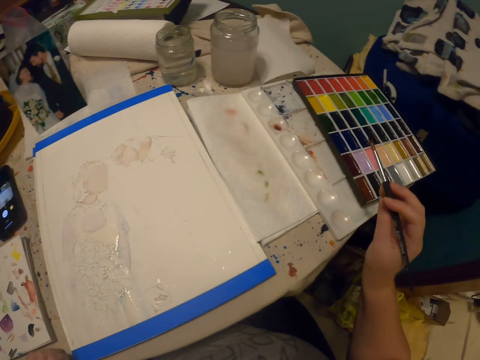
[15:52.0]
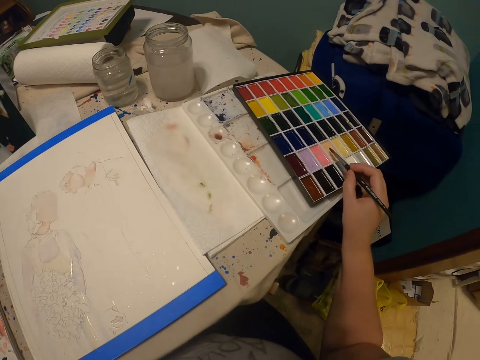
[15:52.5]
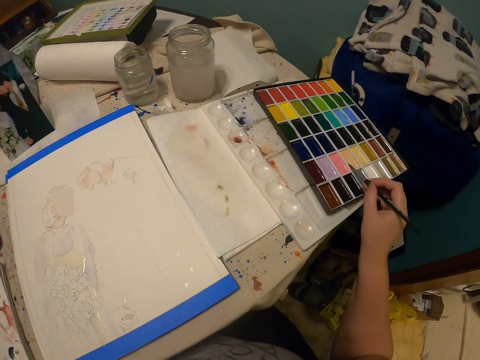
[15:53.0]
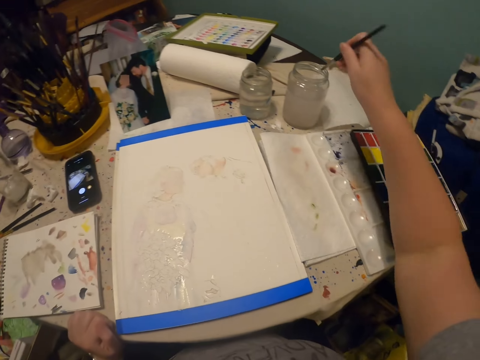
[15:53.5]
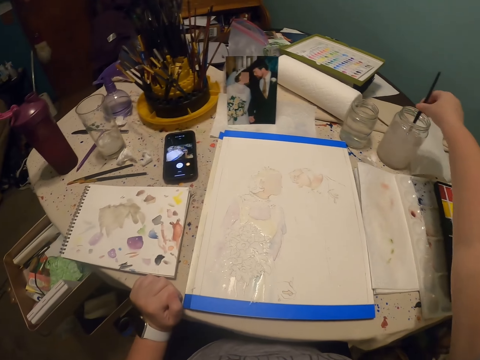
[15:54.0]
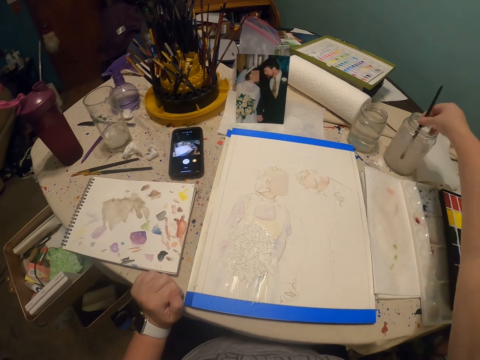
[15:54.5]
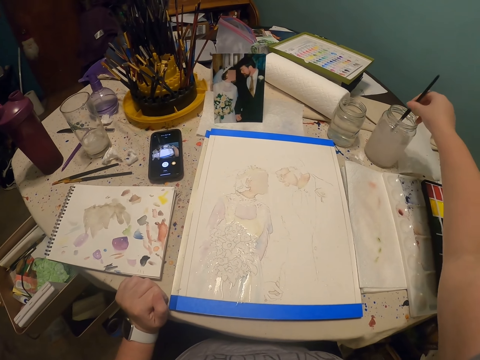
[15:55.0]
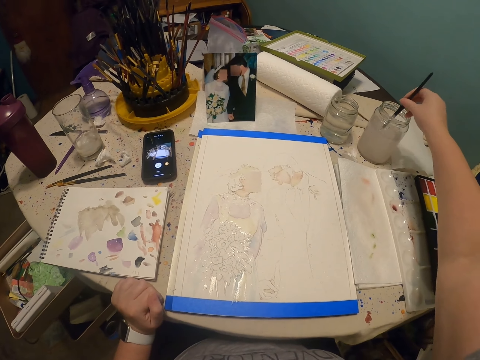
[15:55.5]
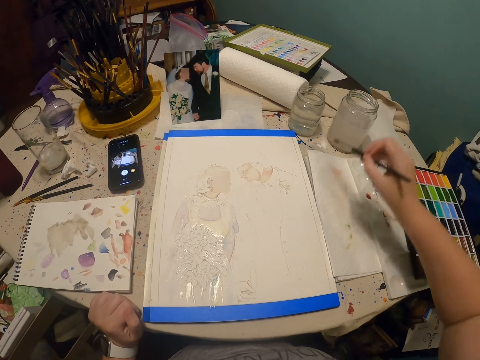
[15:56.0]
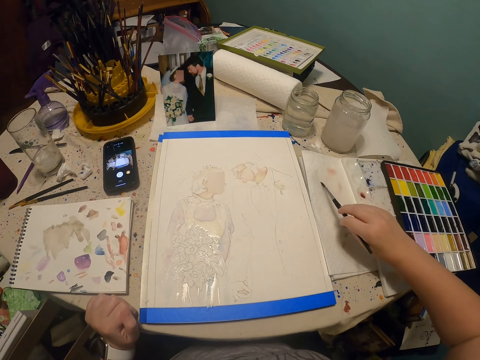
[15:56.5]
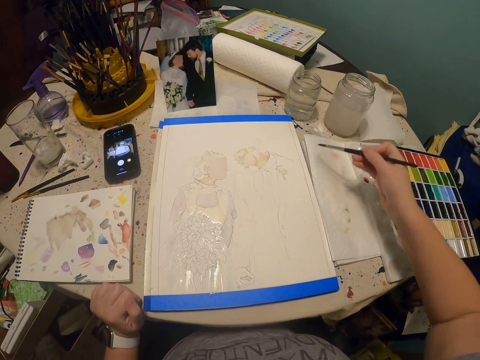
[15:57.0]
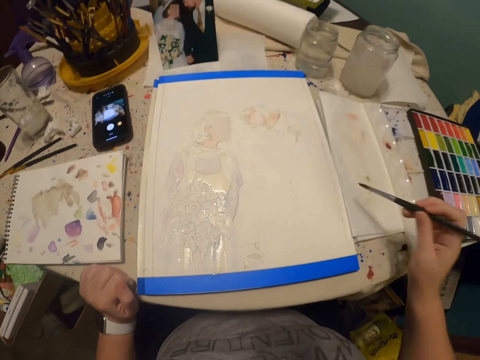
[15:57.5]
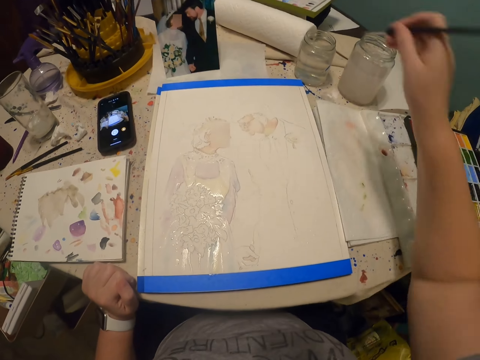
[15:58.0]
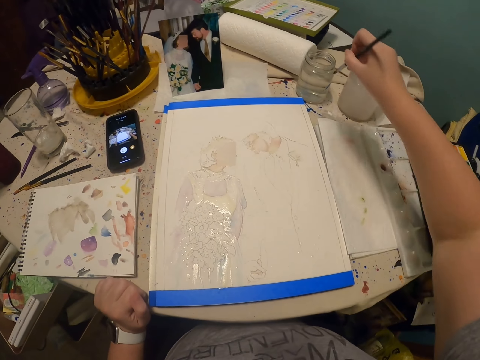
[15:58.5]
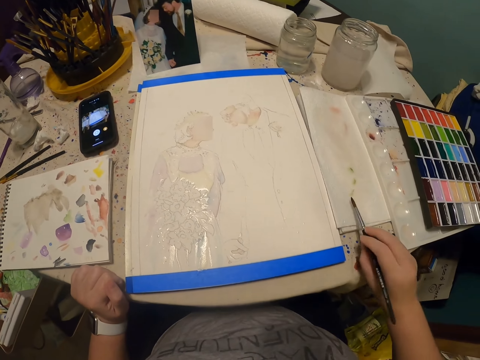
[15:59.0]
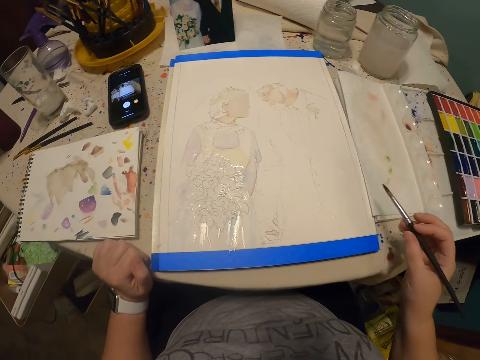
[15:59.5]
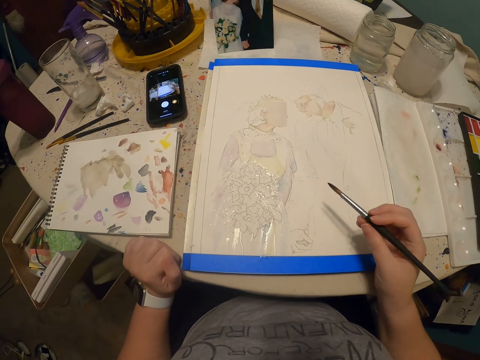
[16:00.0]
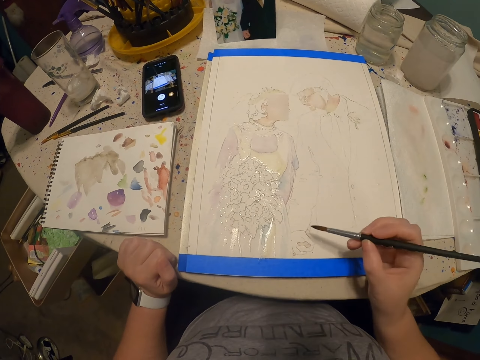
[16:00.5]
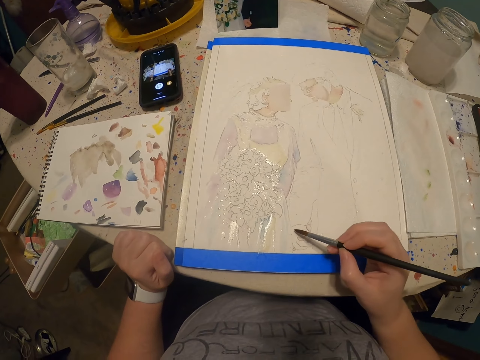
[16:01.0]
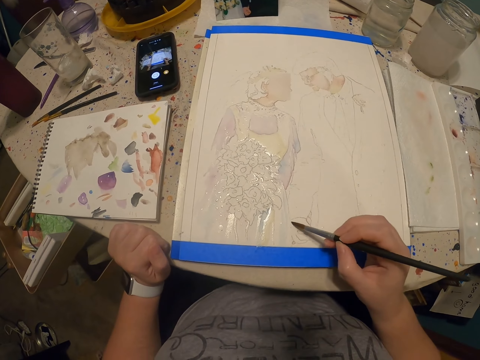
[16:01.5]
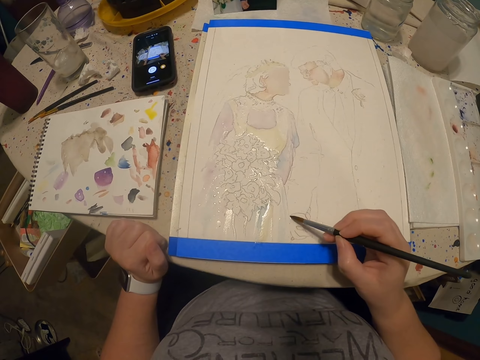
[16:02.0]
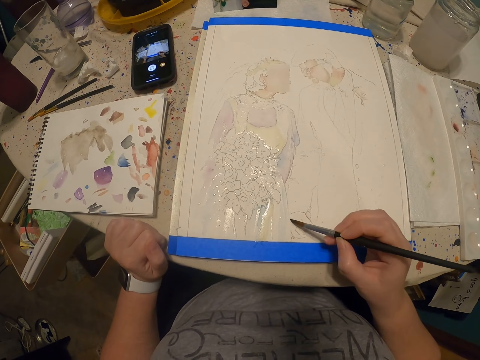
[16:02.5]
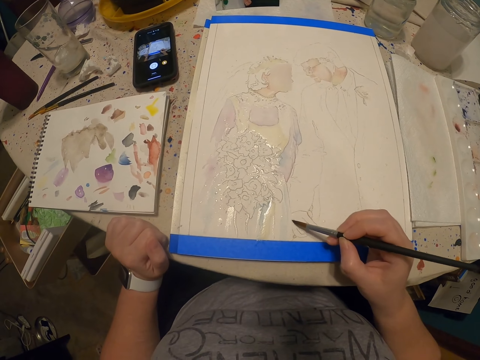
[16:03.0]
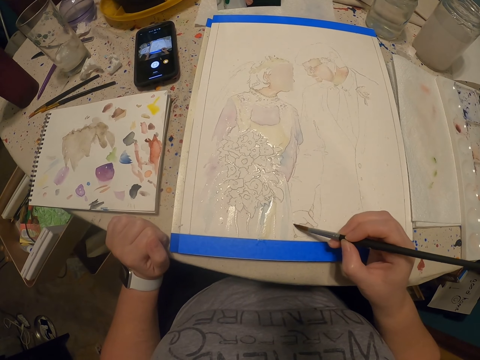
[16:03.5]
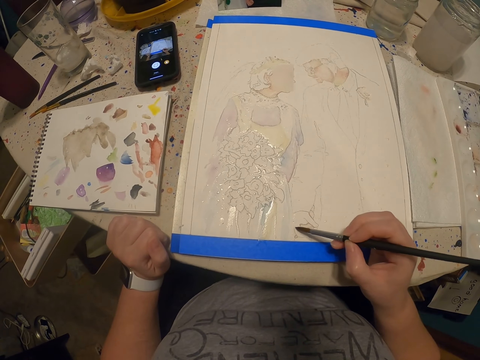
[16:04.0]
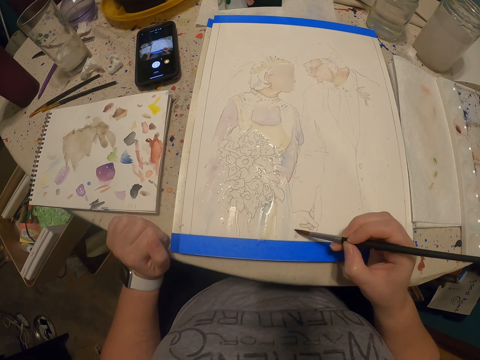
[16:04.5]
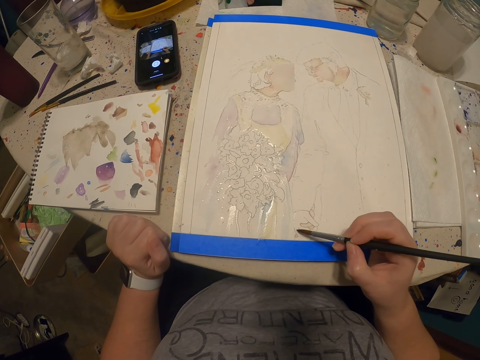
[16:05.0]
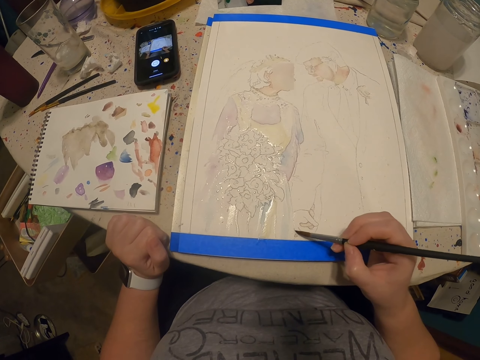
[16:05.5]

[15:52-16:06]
The camera wearer rubs the paint brush on the paint. They dip the paint brush in water. They rub the paint brush on the paper. They dip the paint brush in water. They rub the paint brush on the paper. They look at the paper. They paint with the paint brush.

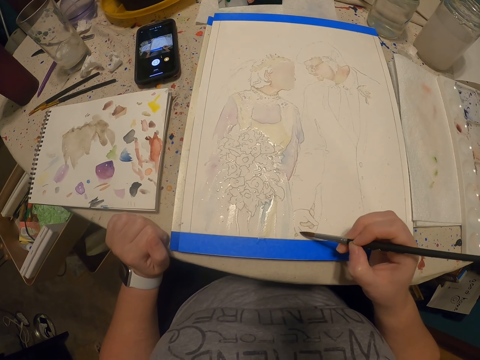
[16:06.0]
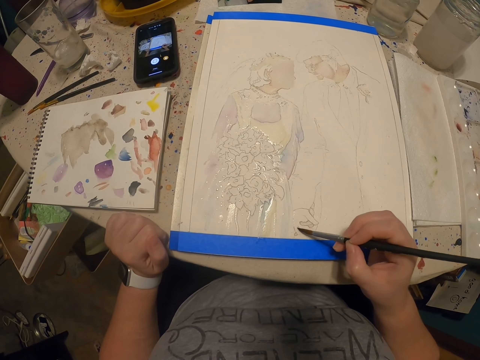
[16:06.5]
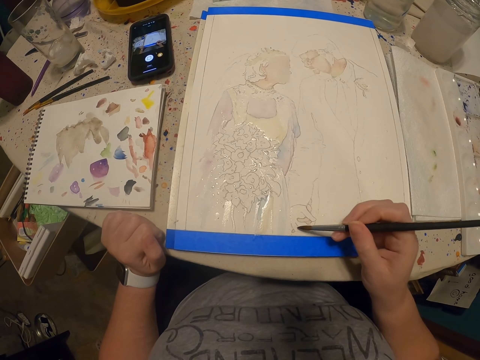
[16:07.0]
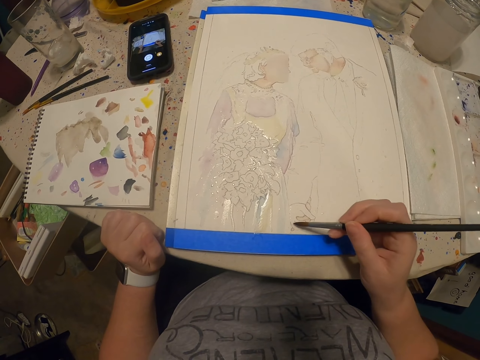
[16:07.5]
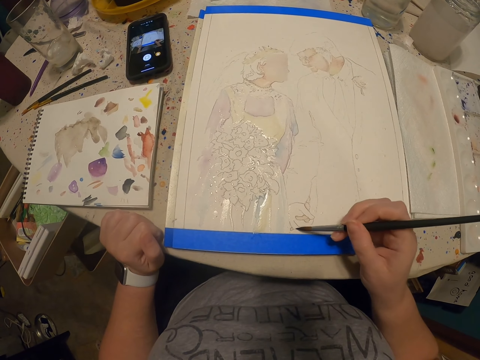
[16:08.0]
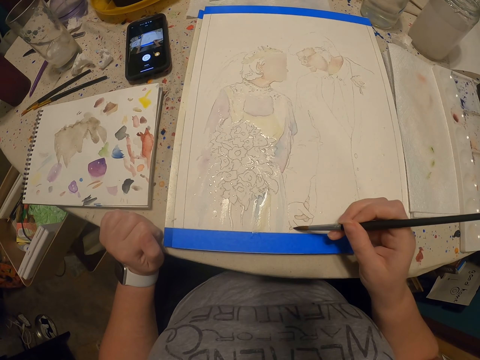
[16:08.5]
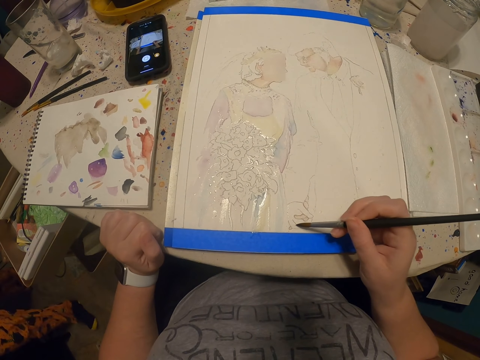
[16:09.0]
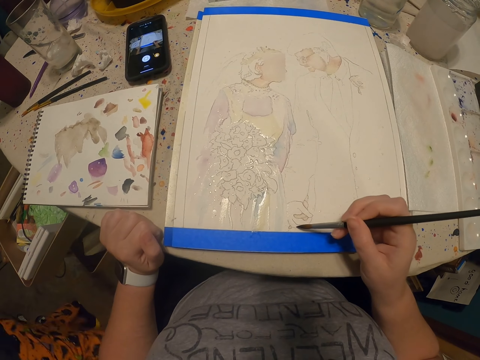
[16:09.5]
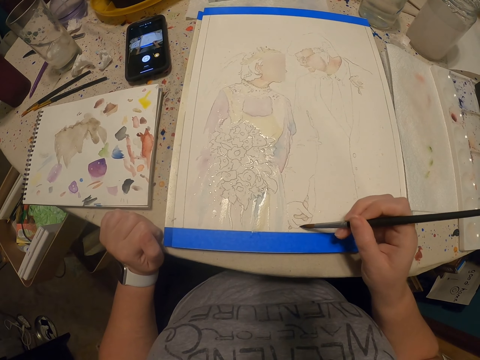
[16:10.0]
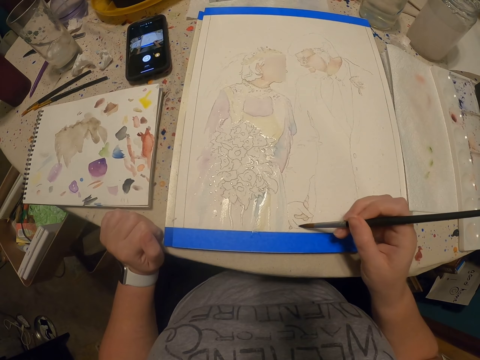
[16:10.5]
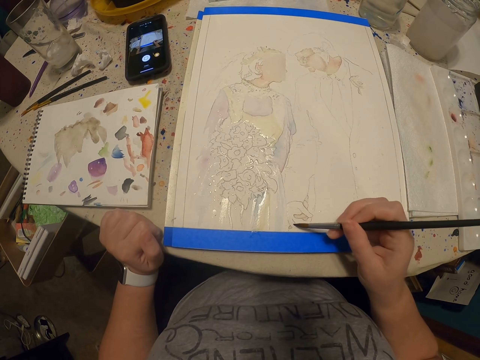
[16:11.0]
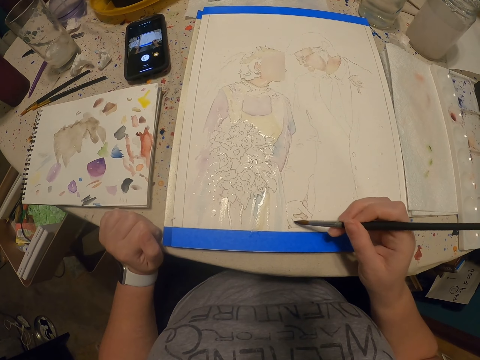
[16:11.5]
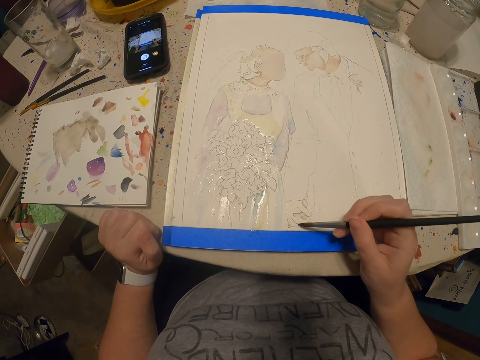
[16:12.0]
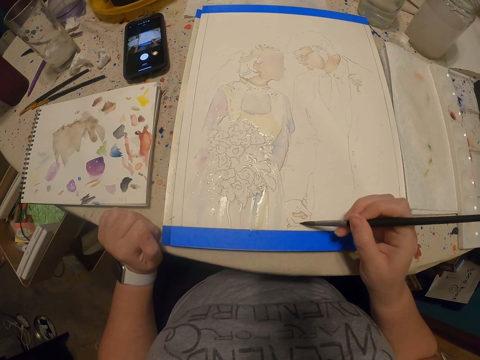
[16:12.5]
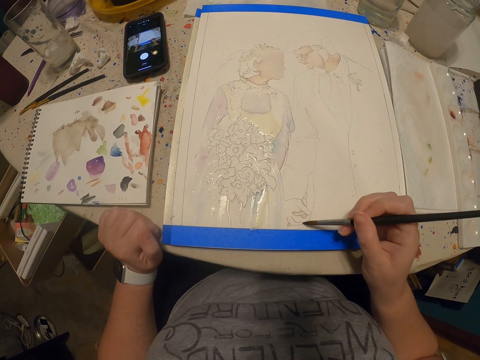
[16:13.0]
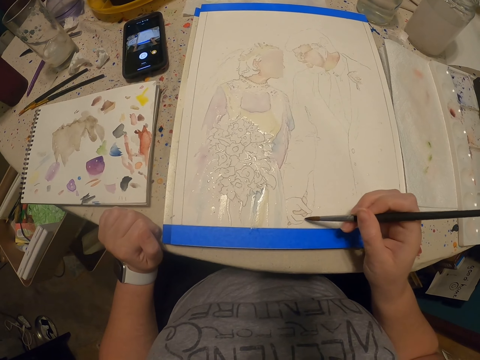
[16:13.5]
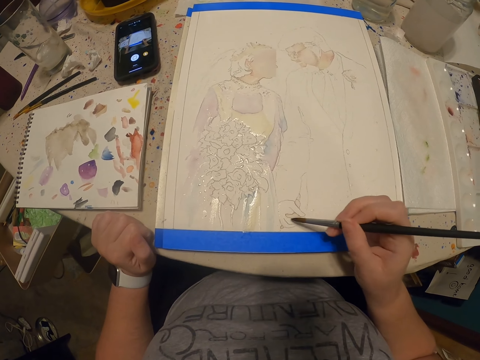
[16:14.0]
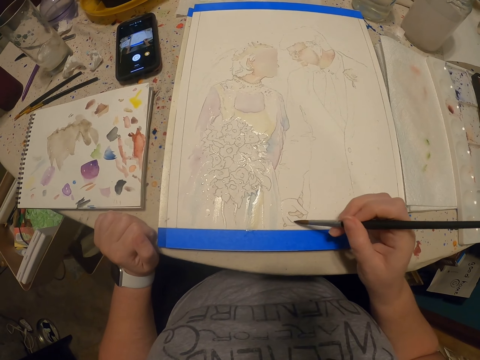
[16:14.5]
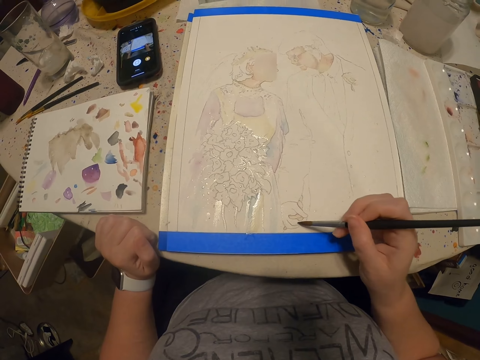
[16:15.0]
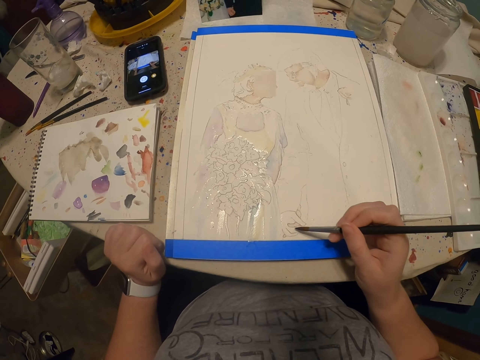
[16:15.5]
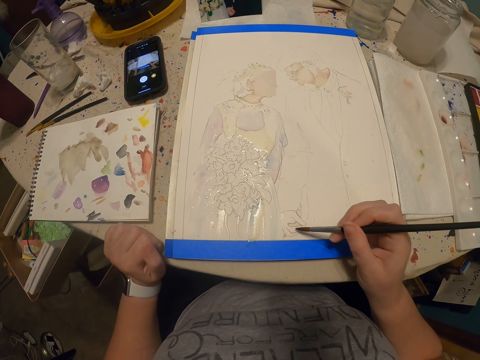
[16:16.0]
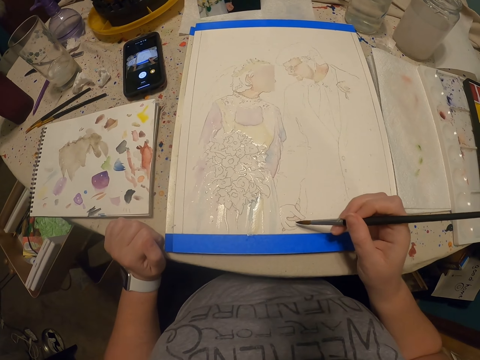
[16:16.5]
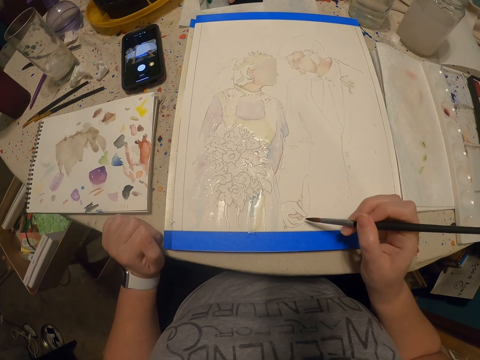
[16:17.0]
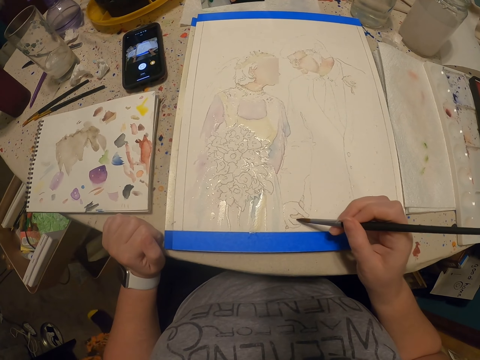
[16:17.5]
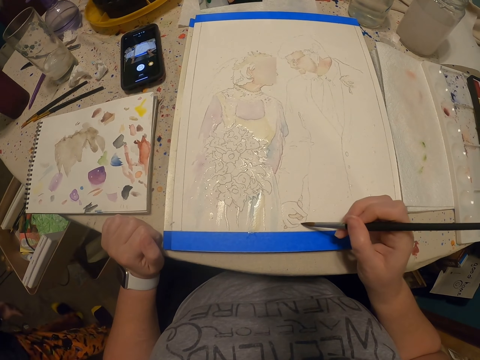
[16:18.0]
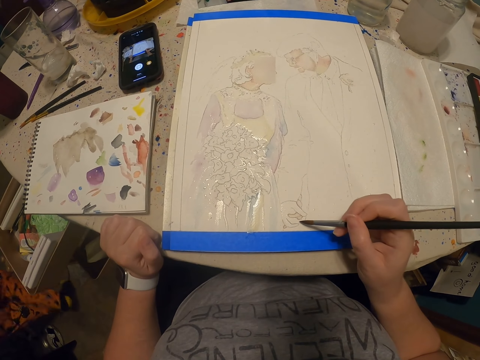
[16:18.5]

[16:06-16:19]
A lady walks around. The camera wearer paints with the paint brush. The lady steps forward.
